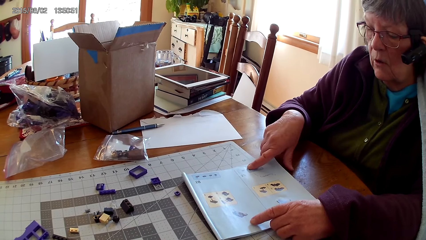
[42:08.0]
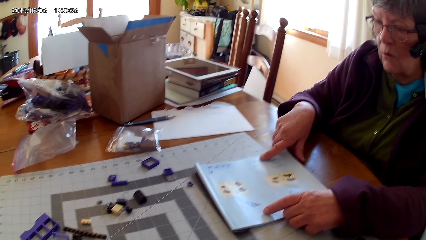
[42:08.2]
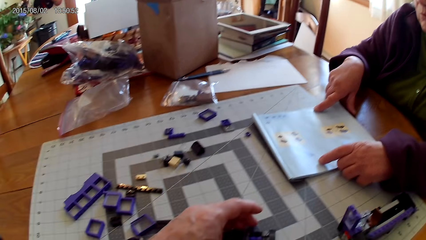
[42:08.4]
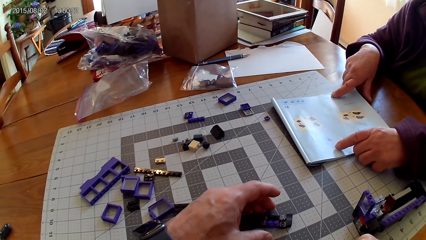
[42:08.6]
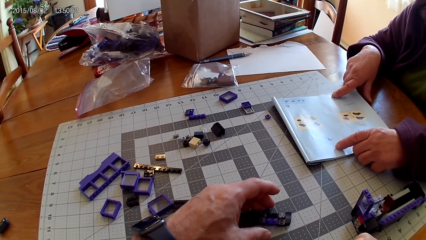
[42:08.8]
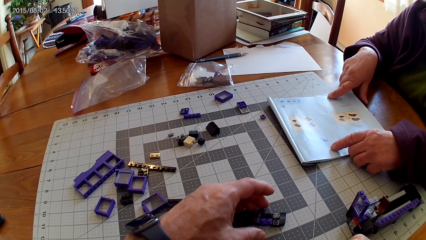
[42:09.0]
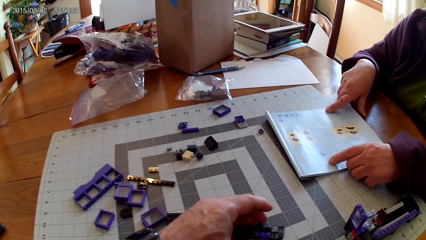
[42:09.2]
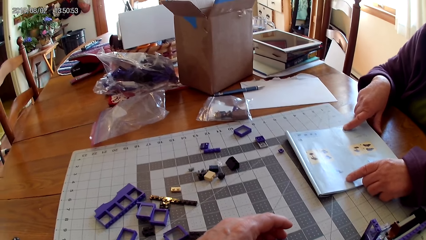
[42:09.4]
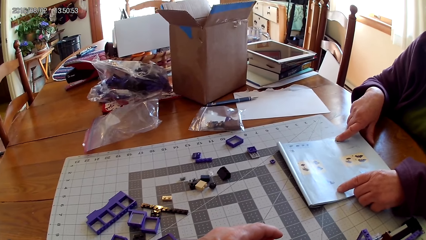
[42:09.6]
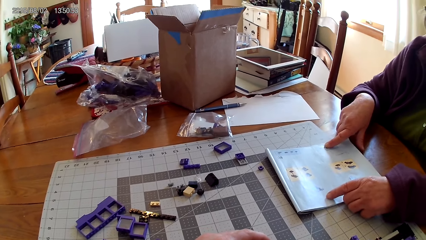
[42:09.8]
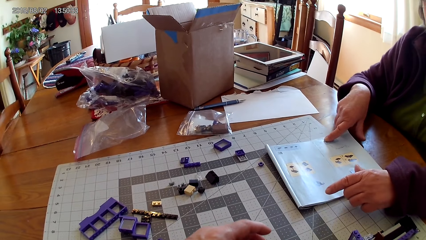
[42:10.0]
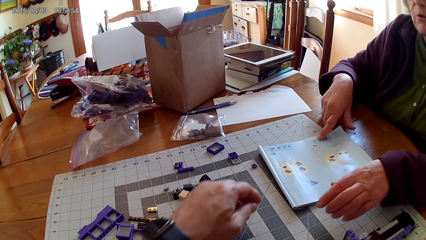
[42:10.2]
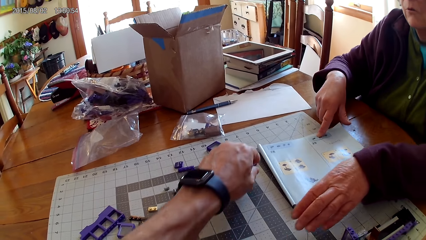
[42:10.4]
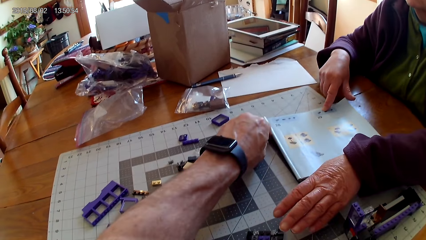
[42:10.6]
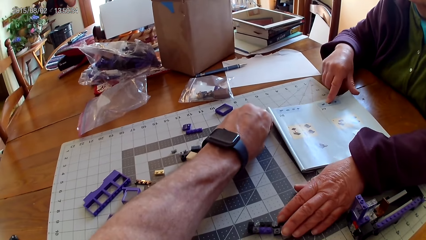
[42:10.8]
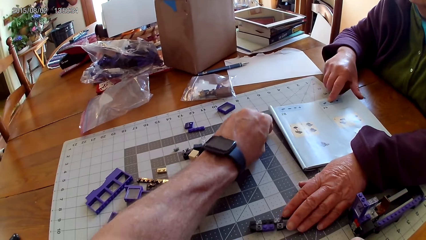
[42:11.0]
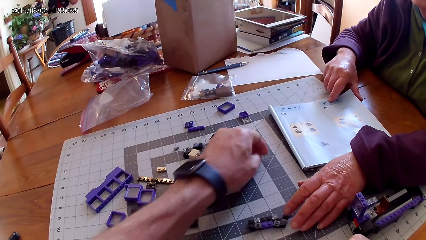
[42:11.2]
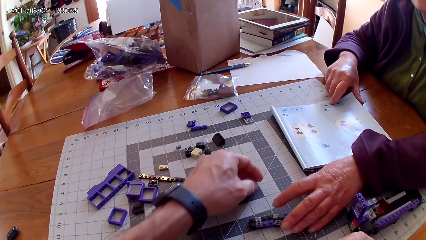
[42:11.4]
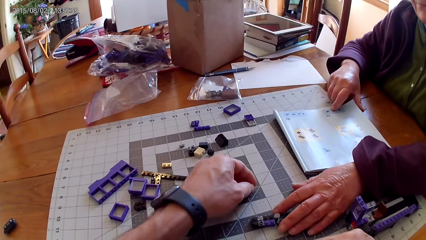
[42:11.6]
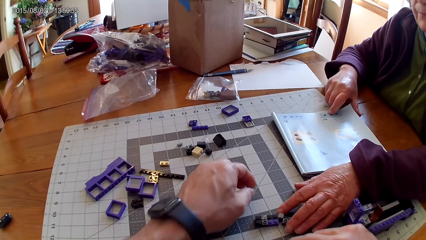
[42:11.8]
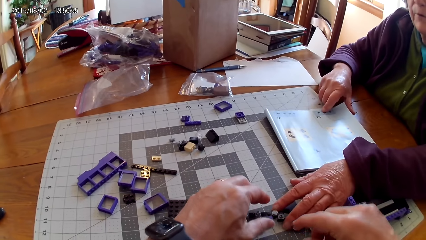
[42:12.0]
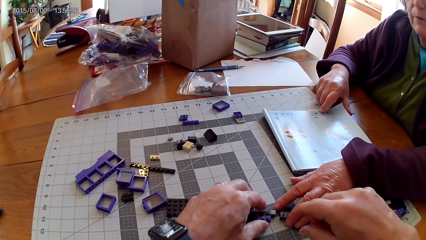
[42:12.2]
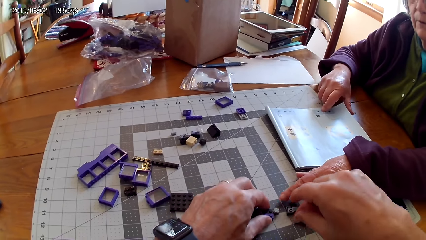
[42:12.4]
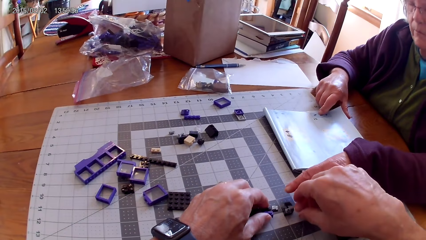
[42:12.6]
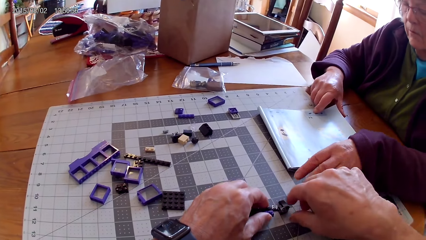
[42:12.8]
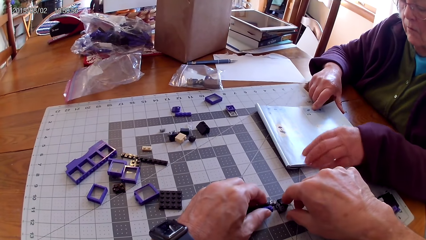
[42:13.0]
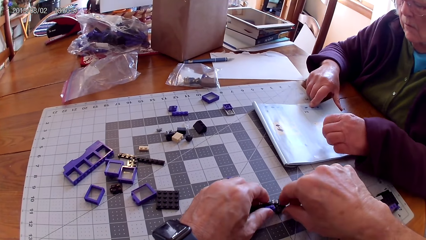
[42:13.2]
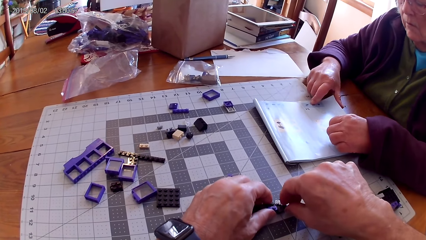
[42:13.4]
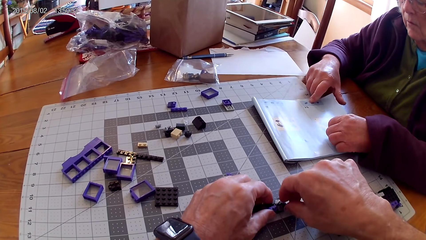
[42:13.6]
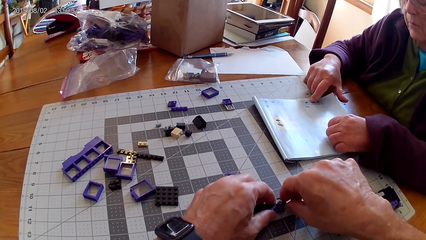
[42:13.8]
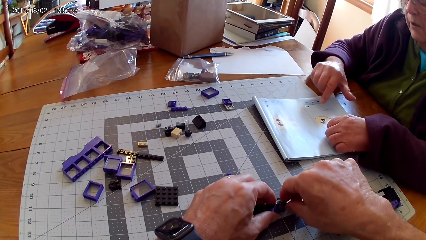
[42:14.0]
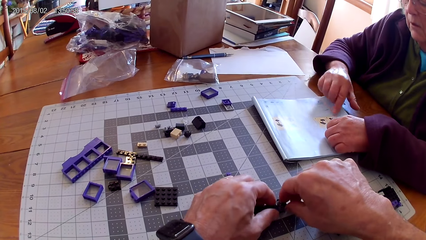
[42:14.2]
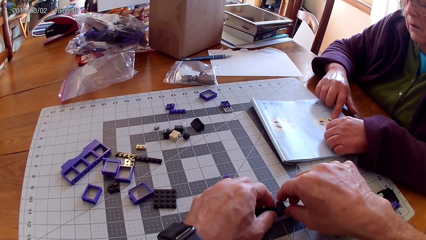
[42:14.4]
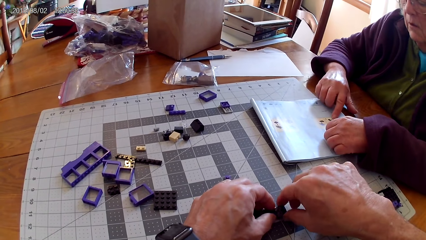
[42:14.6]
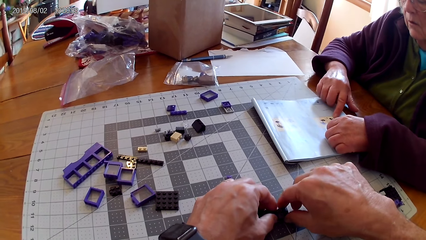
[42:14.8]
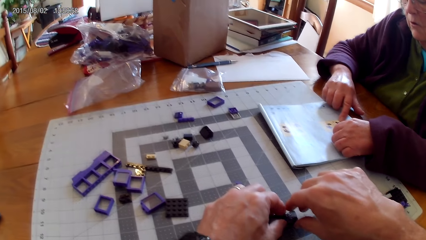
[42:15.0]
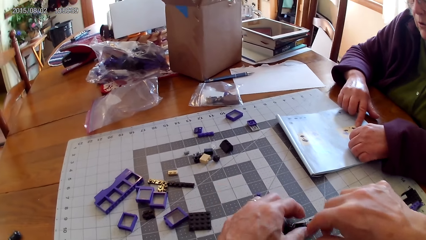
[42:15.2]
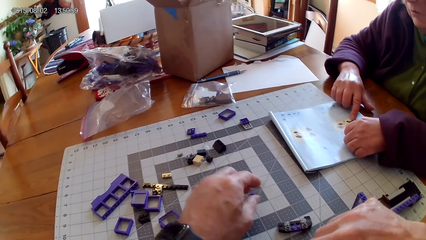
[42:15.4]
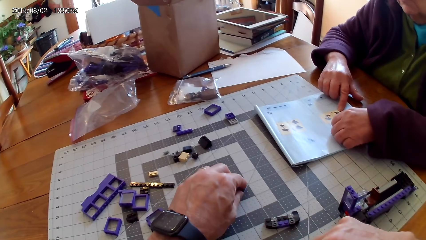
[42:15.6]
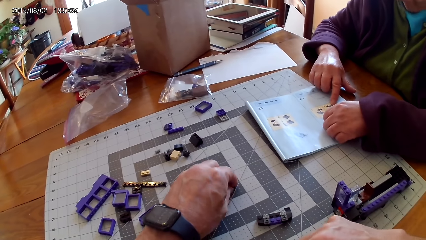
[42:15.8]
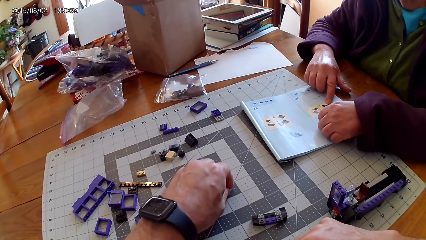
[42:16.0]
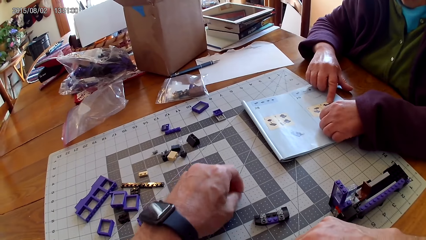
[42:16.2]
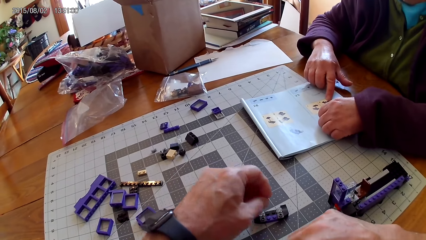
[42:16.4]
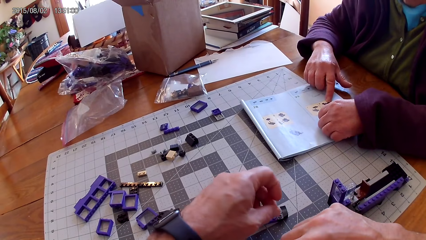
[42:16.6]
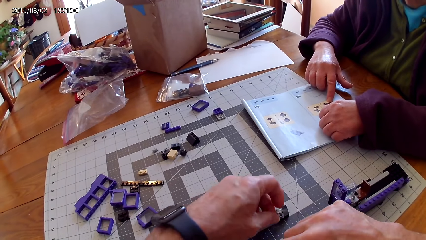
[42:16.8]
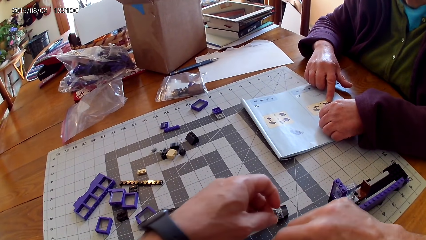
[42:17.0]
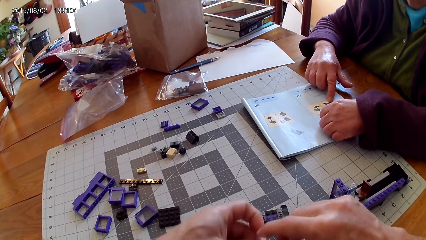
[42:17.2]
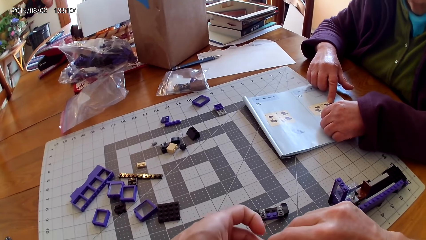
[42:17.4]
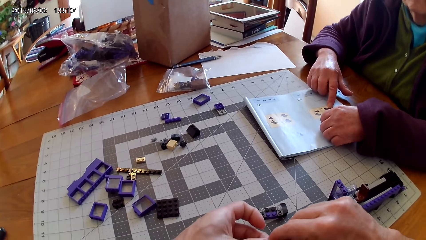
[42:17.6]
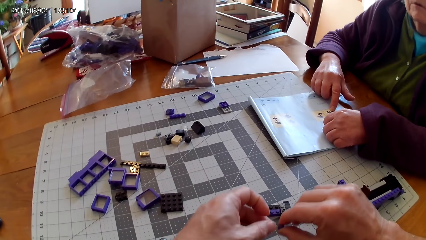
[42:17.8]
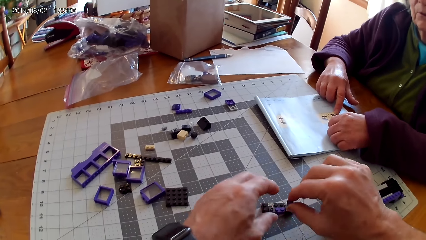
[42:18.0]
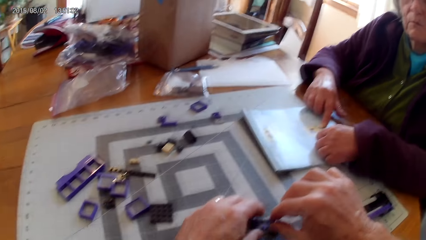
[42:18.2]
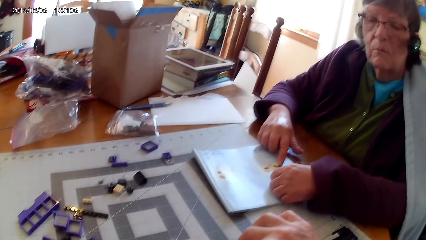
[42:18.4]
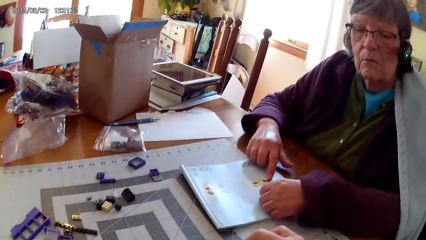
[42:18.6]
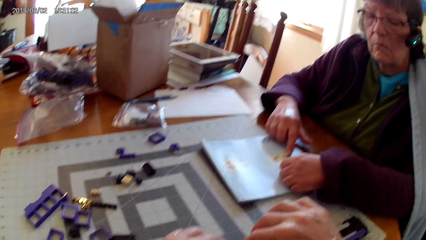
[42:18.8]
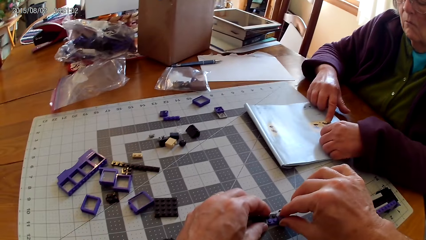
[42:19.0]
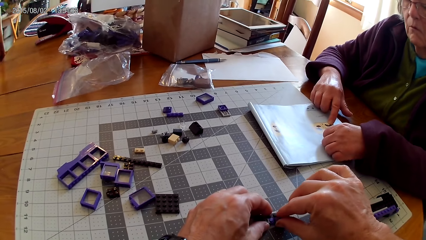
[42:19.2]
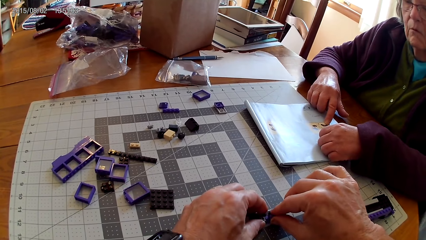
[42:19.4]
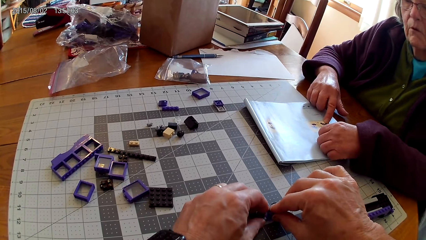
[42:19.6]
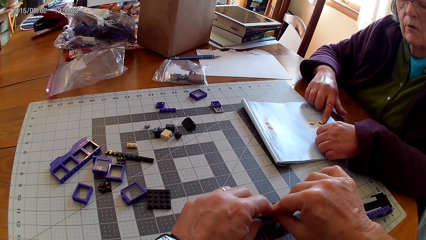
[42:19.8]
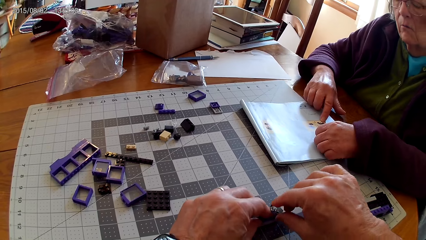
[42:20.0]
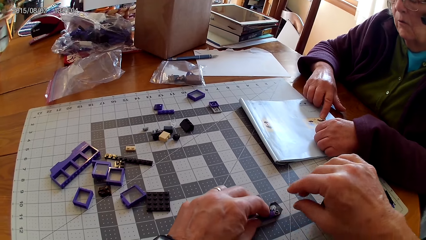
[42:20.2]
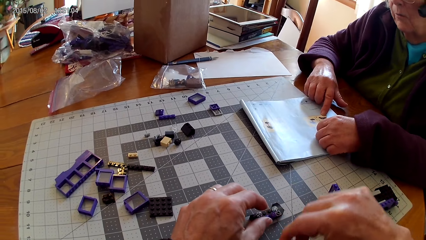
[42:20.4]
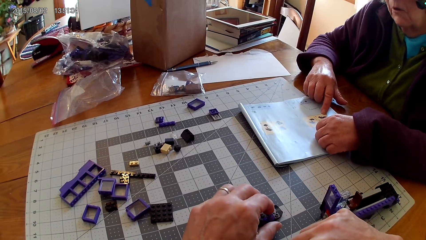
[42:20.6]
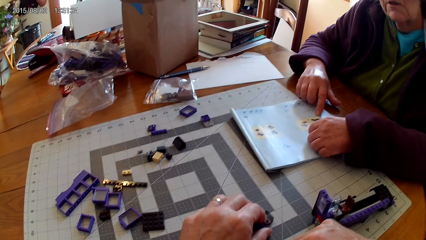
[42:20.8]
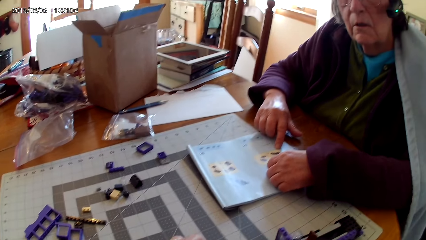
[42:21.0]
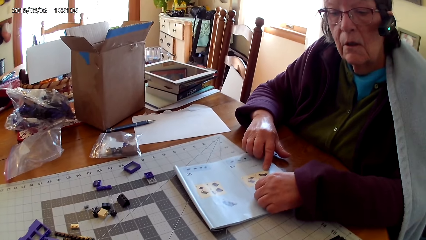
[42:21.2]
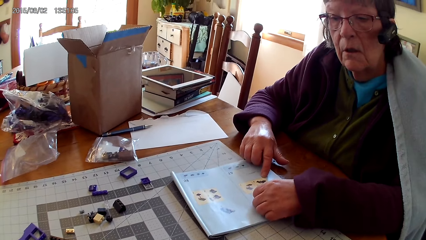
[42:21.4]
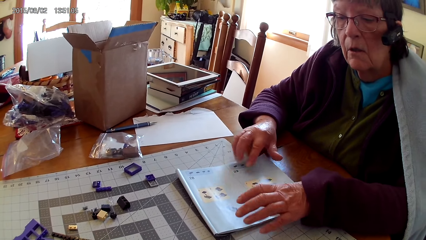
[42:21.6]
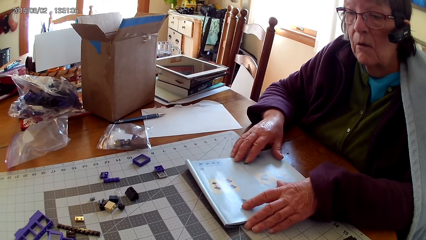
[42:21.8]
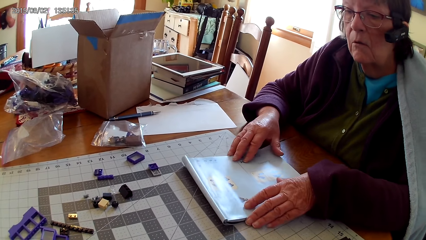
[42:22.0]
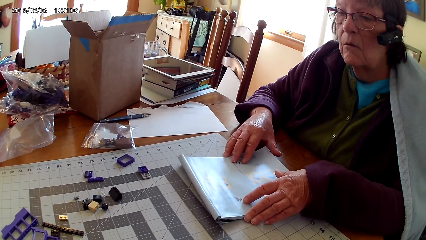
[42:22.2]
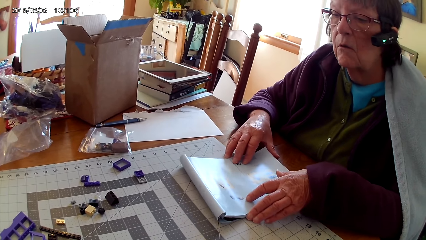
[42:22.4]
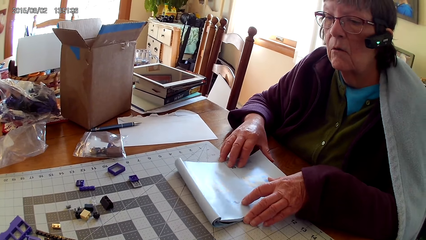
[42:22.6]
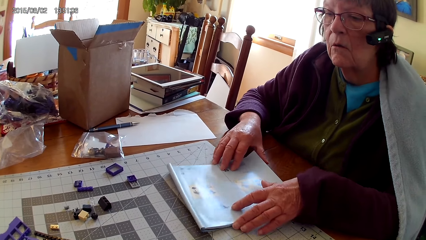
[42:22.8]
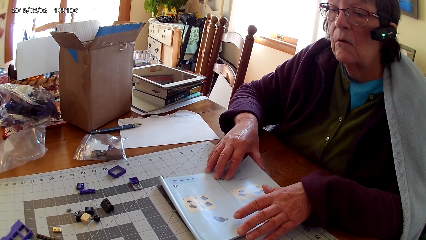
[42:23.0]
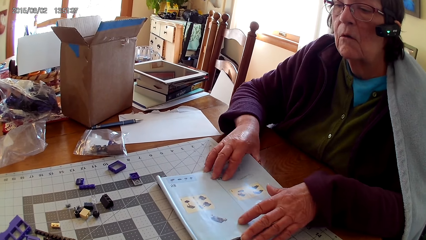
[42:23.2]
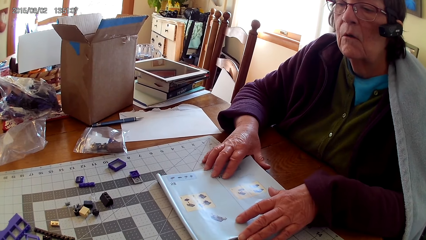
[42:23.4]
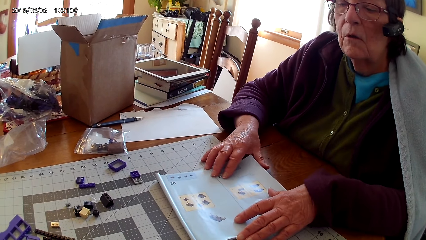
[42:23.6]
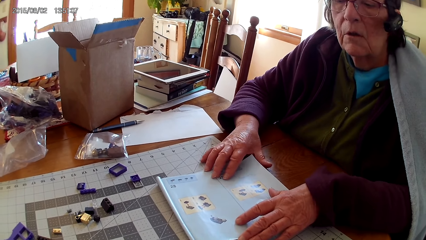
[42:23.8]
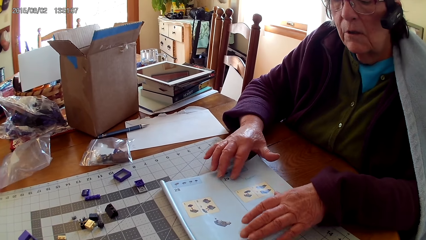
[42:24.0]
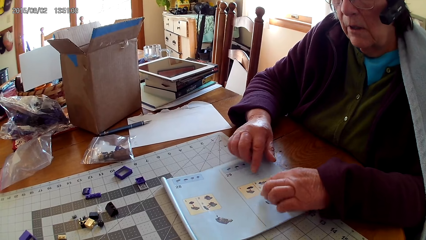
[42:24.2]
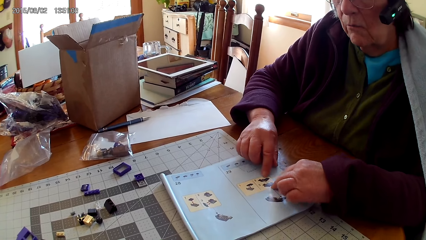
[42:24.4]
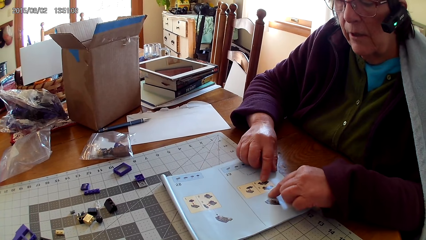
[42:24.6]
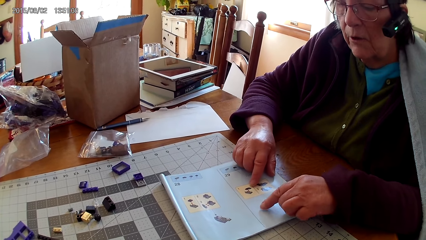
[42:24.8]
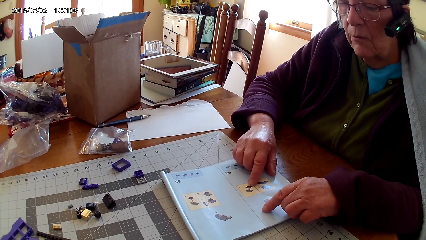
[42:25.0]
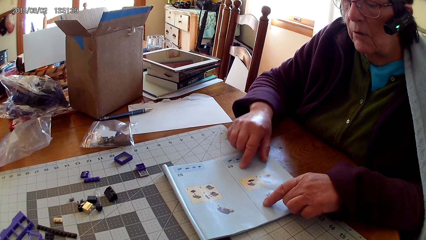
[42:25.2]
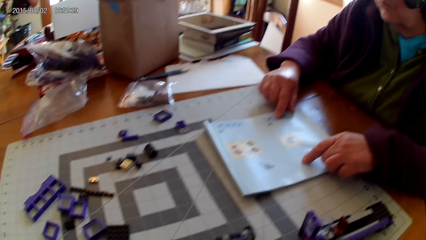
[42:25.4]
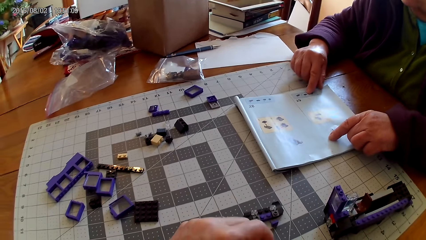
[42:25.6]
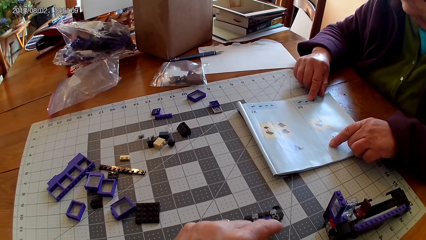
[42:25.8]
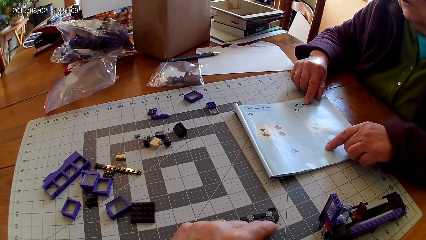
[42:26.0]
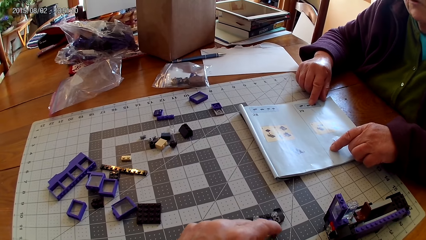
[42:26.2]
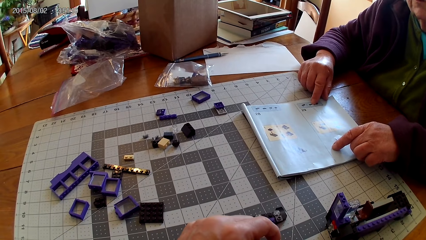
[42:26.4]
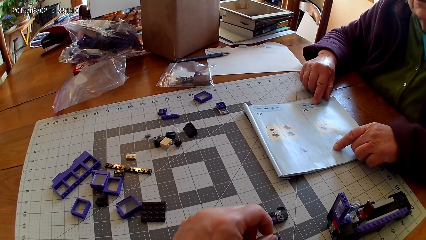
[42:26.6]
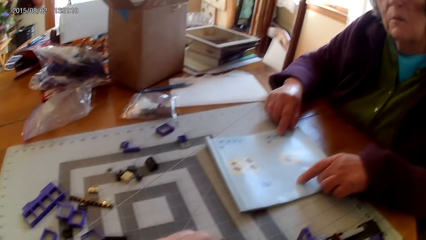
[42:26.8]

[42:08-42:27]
A lady touches plastic interlocking blocks on the table. The camera wearer picks up a plastic interlocking block or lego piece from the table. The lady picks up the lego piece. The camera wearer puts the plastic interlocking block on the table and joins the plastic interlocking blocks. They pick up the plastic interlocking block from the table and join the plastic interlocking blocks. The lady moves the book on the table, holds the lego book, points at a drawing on the book, and reads the lego book.
